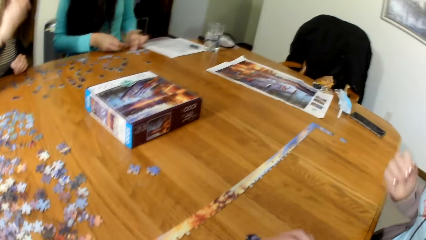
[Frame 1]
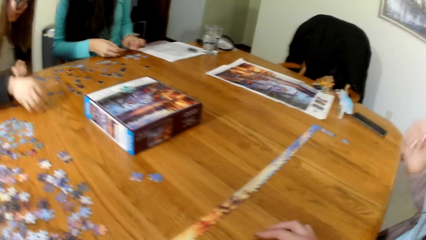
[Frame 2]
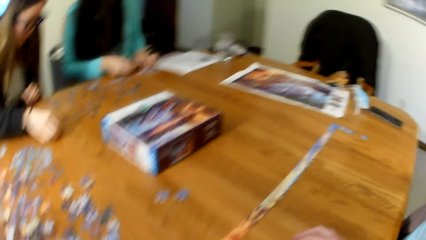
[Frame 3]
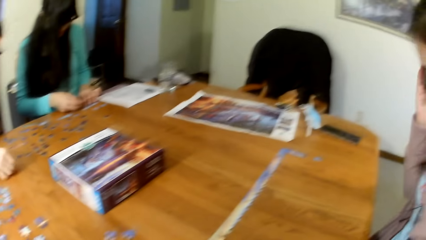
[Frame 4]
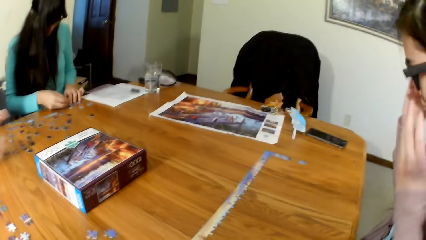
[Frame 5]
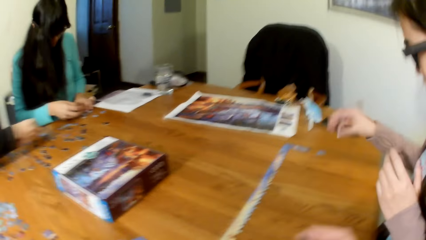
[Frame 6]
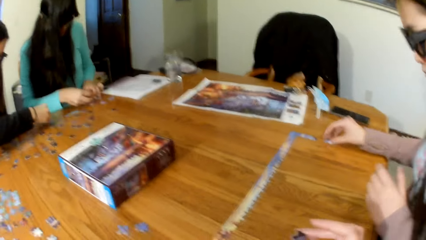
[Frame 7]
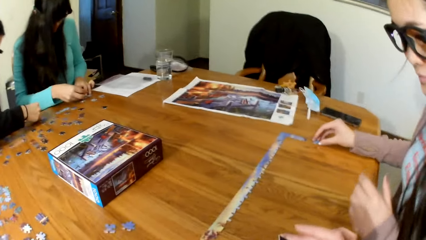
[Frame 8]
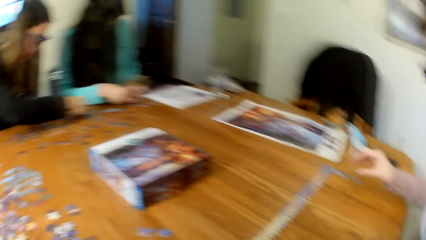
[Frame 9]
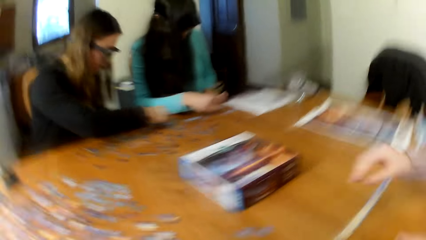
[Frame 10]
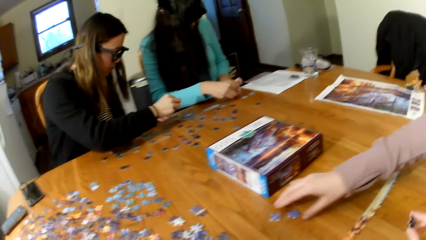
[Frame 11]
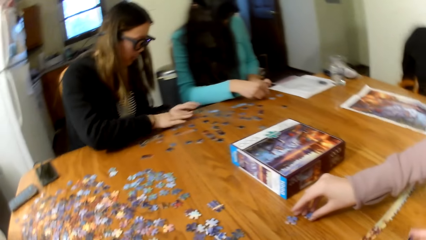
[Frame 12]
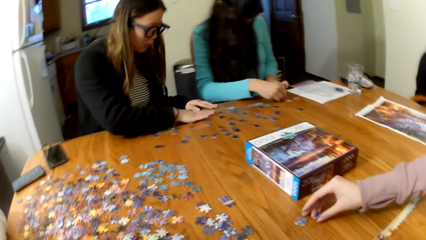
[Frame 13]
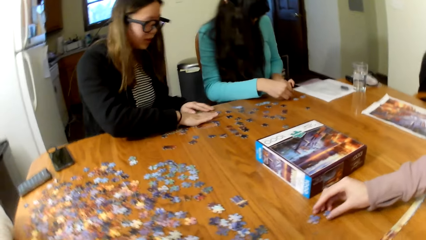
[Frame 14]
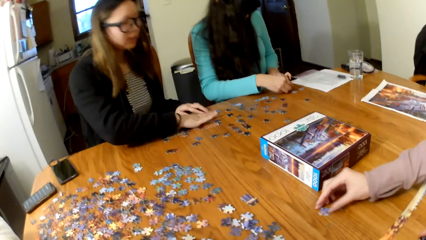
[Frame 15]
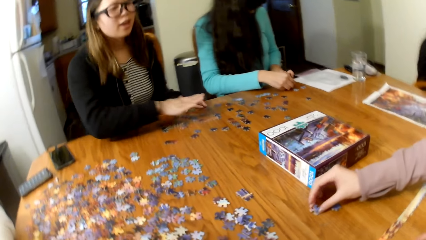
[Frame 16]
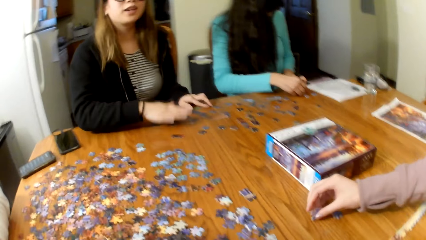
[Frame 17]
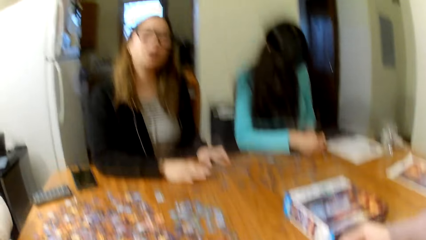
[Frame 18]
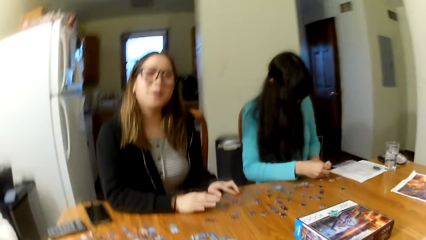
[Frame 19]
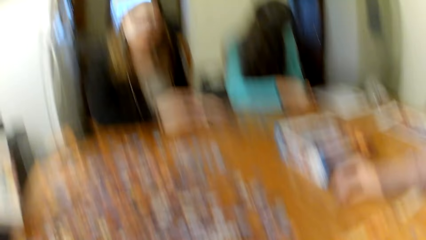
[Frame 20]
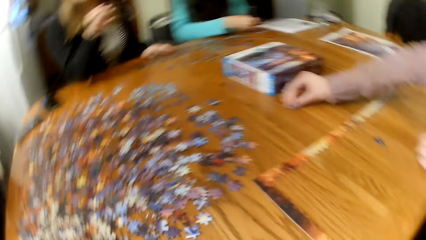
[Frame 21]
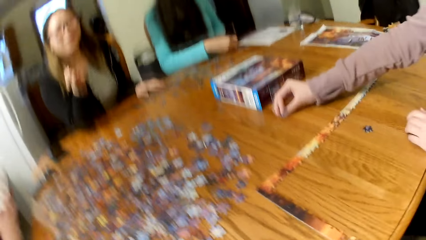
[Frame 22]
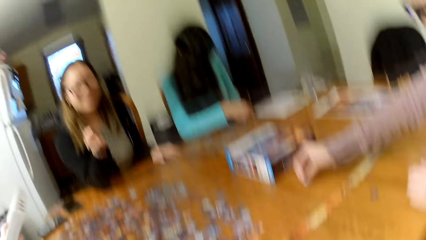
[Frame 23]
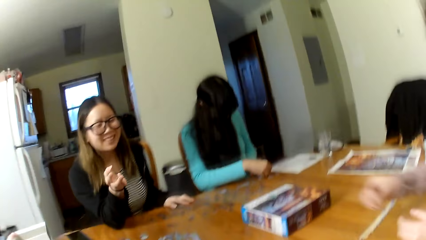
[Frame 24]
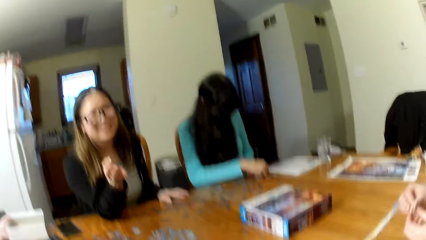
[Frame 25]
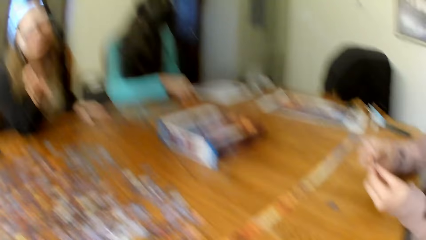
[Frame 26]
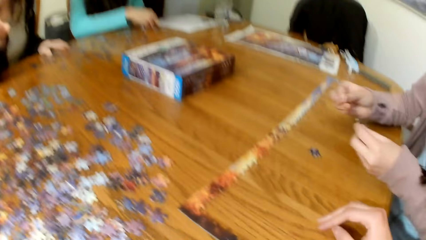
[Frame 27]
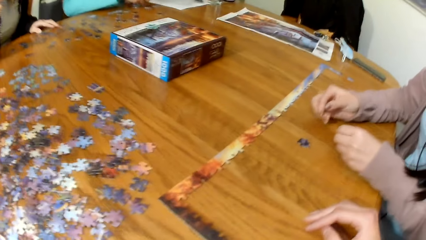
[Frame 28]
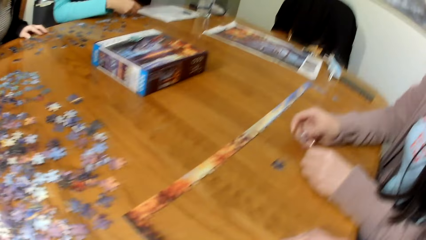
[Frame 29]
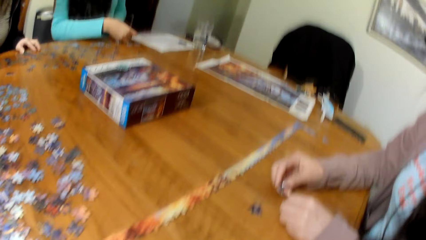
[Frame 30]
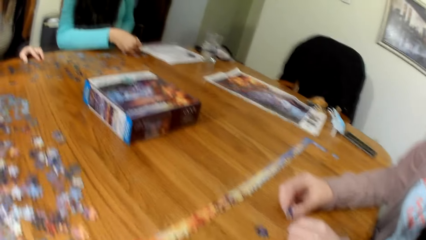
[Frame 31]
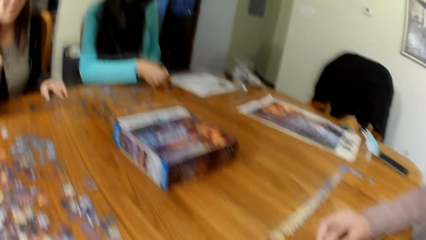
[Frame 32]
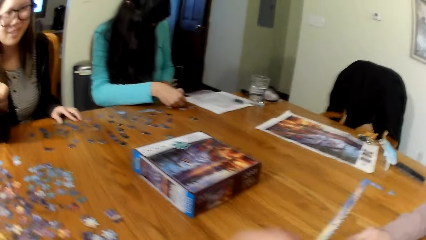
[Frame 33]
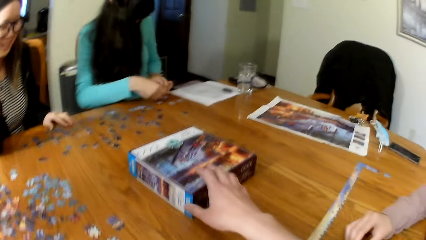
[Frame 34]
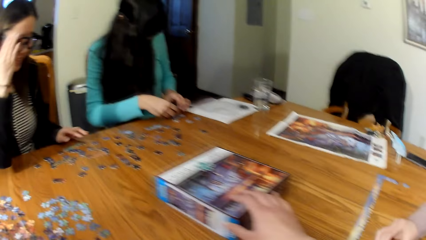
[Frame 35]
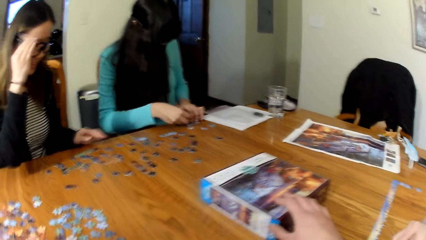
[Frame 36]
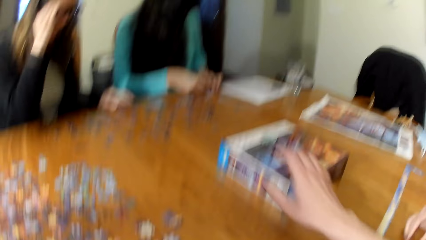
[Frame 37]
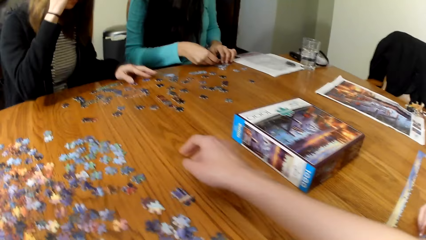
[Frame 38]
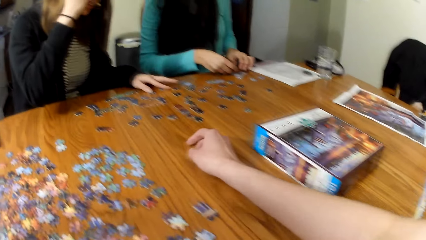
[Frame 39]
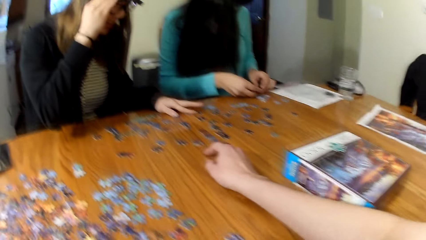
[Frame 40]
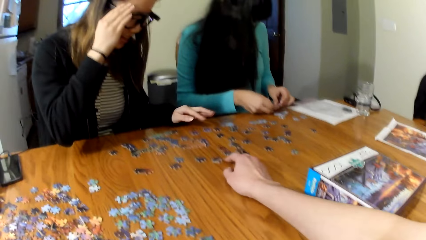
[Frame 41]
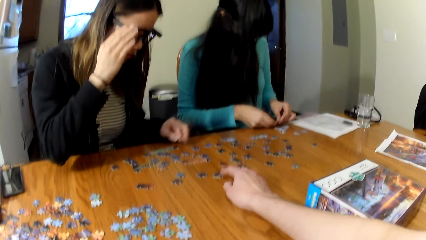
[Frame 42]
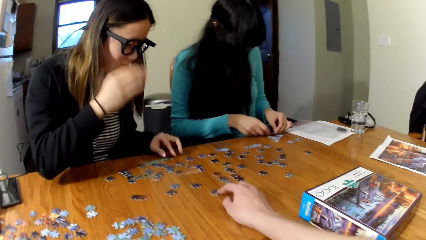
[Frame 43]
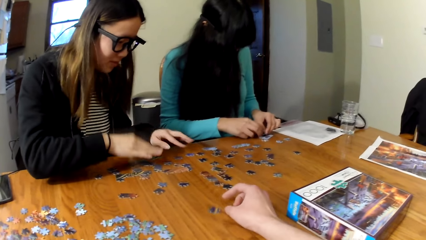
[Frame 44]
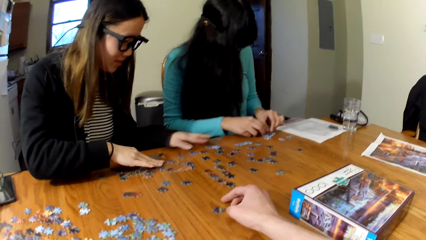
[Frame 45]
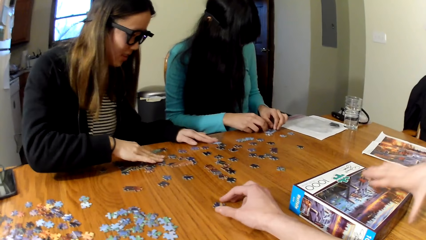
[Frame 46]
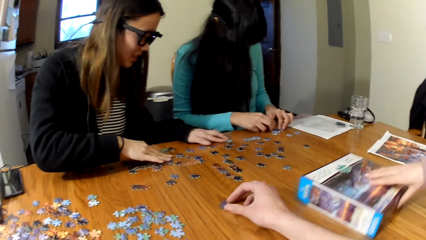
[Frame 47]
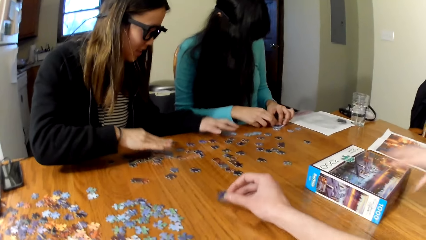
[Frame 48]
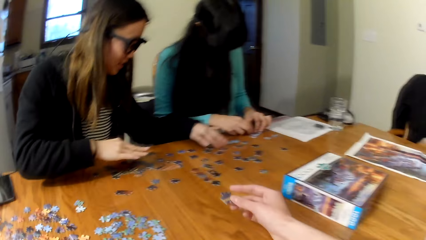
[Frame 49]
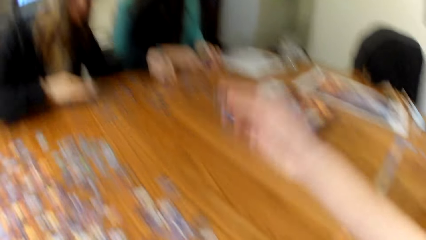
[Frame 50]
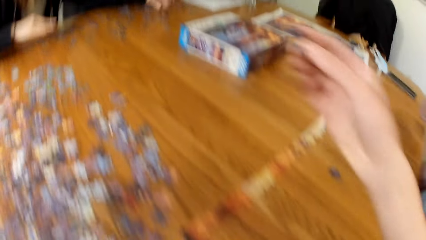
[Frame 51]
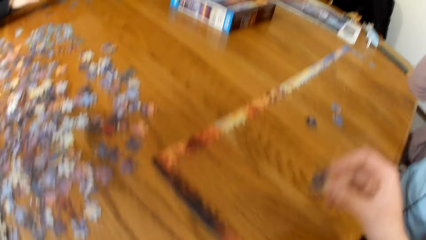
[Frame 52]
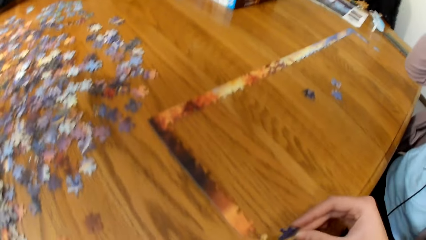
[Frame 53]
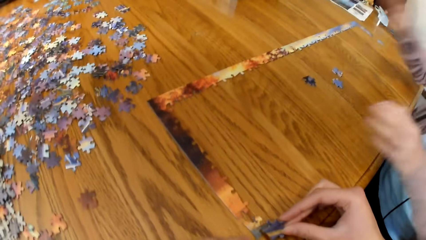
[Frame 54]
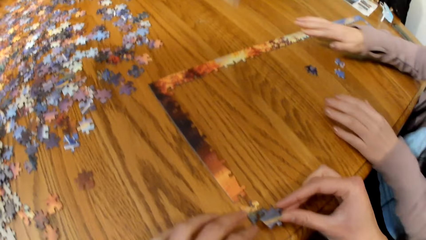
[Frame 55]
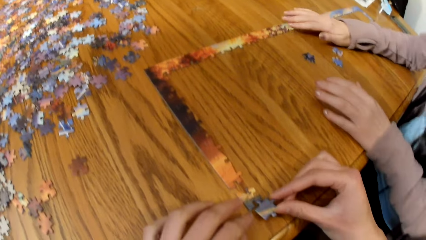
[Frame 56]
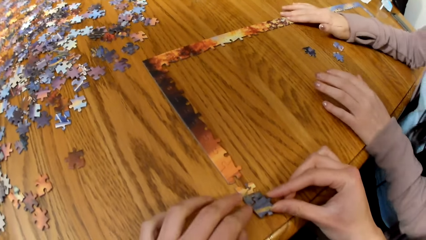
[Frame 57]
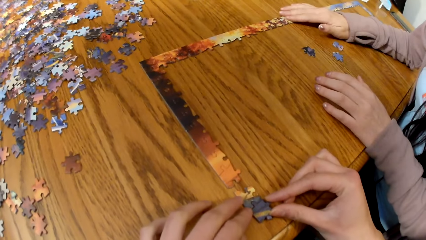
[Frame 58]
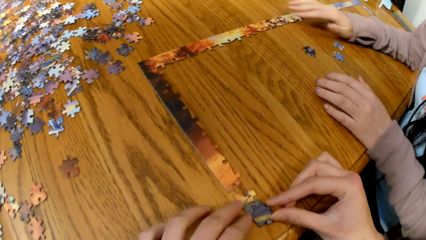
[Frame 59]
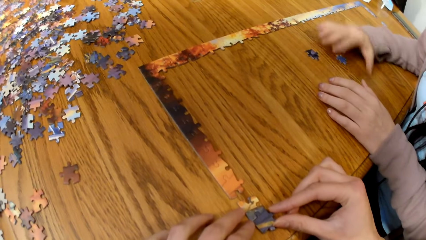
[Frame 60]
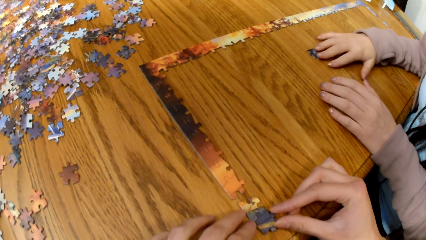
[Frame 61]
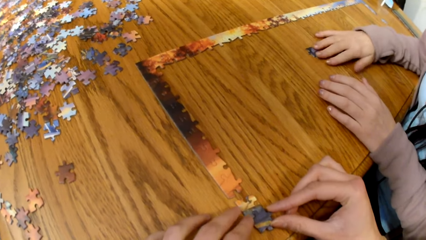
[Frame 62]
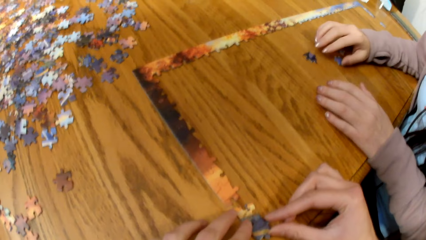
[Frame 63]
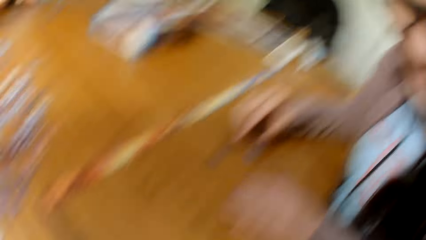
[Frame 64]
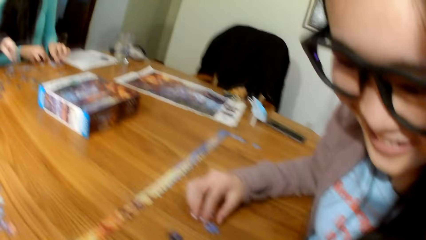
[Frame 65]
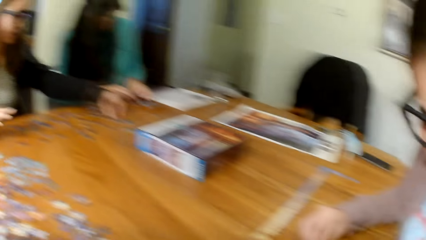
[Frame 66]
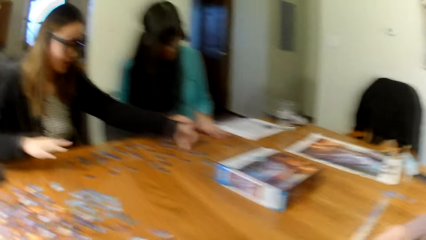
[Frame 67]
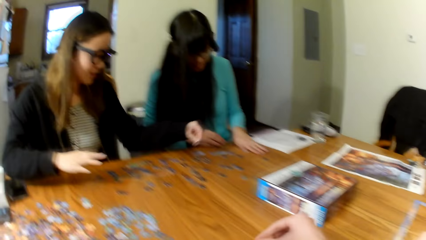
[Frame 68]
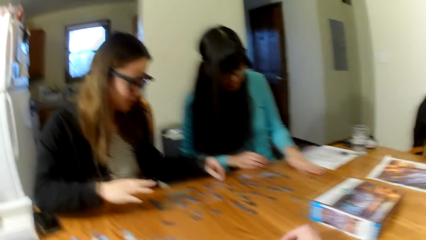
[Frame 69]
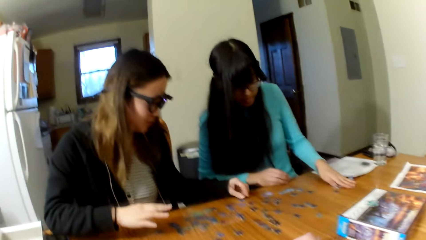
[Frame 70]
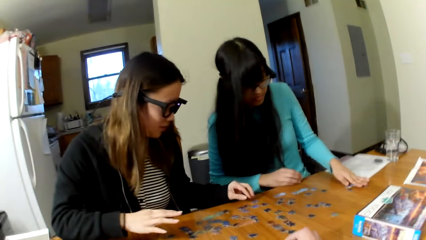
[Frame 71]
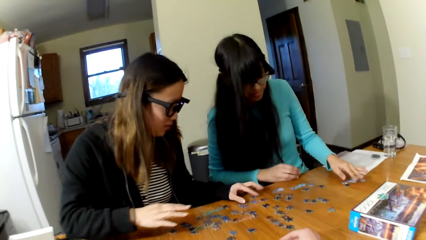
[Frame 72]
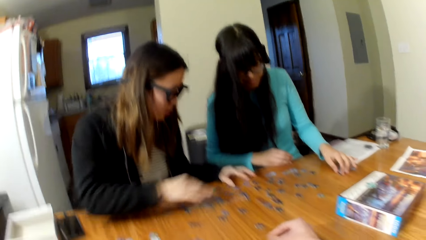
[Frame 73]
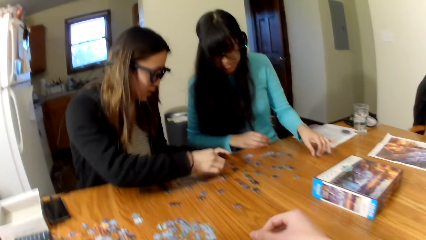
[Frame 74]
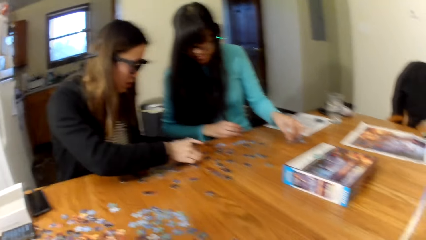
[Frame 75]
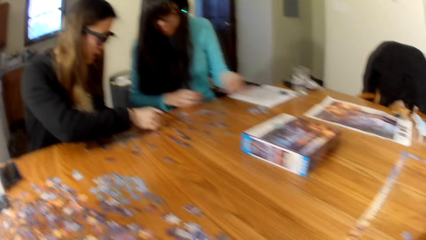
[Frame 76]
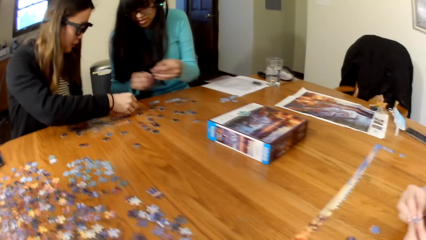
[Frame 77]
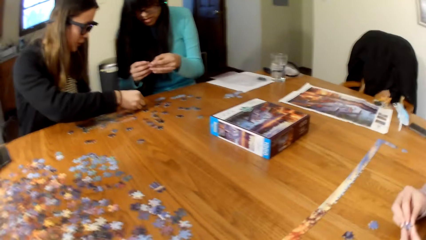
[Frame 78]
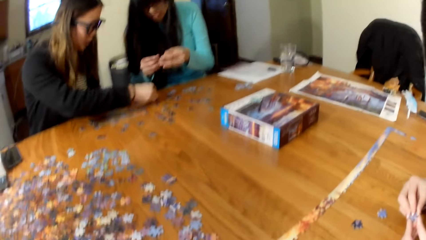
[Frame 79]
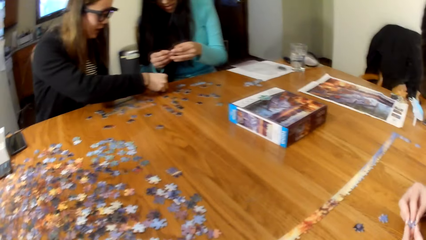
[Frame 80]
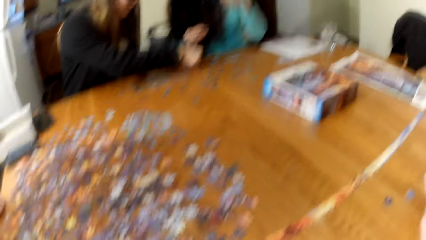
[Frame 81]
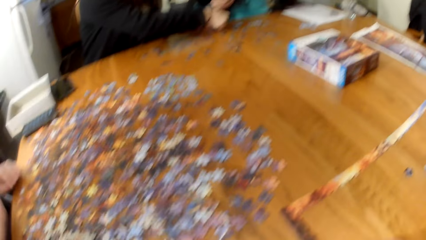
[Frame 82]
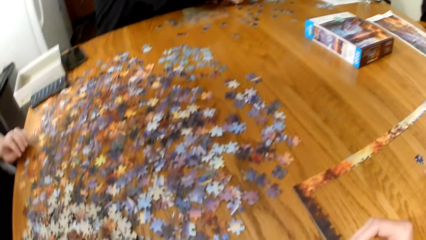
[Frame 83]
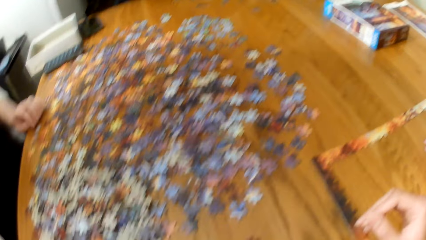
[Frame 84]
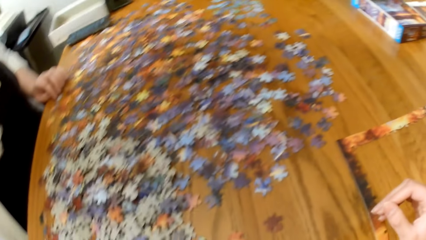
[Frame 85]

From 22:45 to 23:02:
A lady picks the puzzle piece. The lady picks the puzzle piece again. The camera wearer plays the puzzle. A woman plays the puzzle. Another woman plays the puzzle. The lady plays the jigsaw puzzle. The camera wearer pushes the box. They pick the puzzle piece. They play the jigsaw puzzle. Two other ladies place the puzzle pieces on the table.
